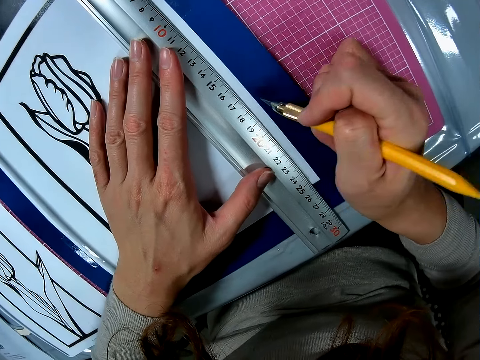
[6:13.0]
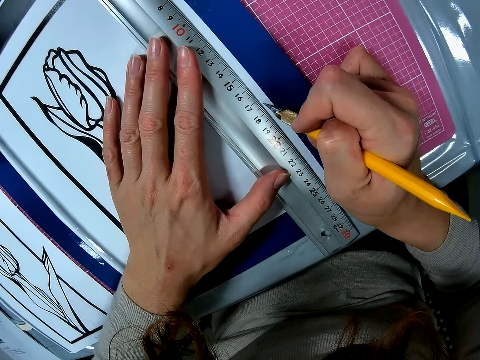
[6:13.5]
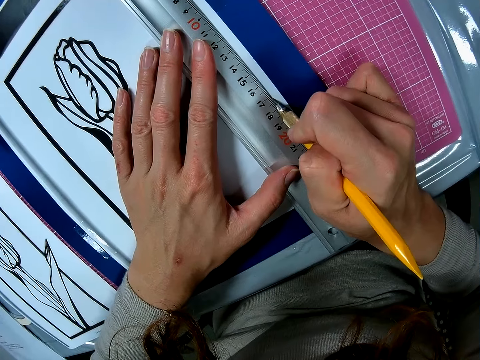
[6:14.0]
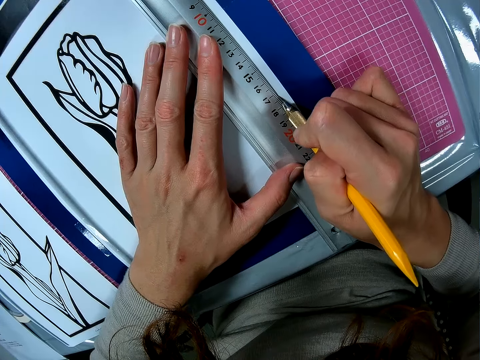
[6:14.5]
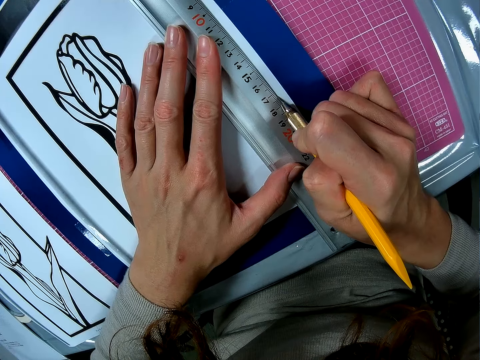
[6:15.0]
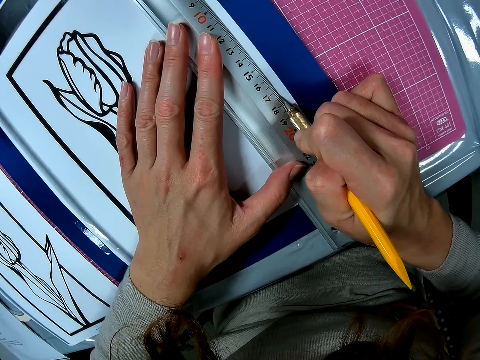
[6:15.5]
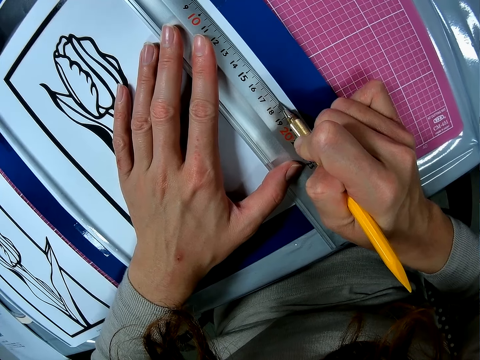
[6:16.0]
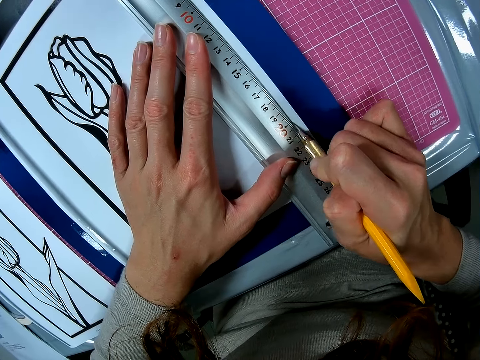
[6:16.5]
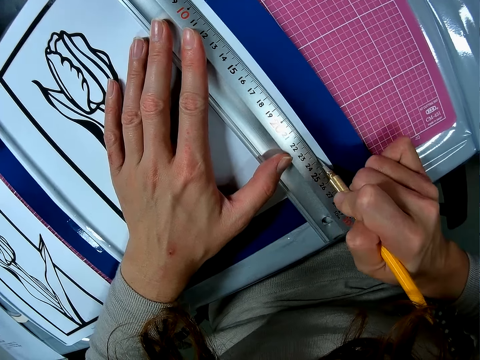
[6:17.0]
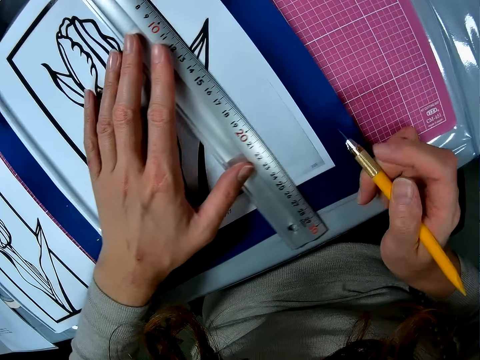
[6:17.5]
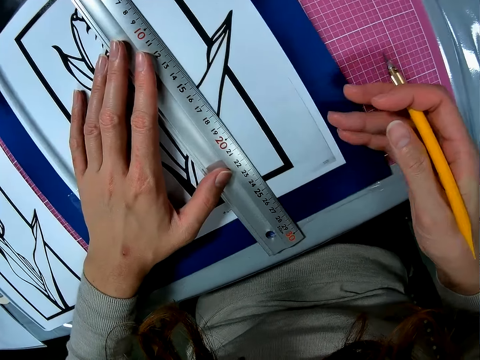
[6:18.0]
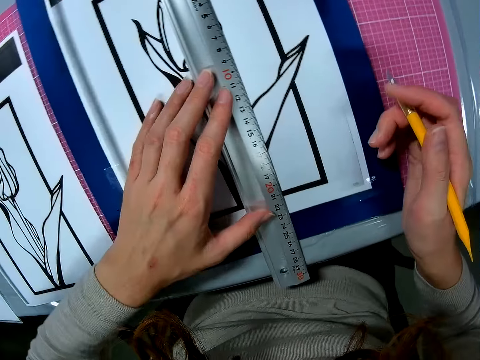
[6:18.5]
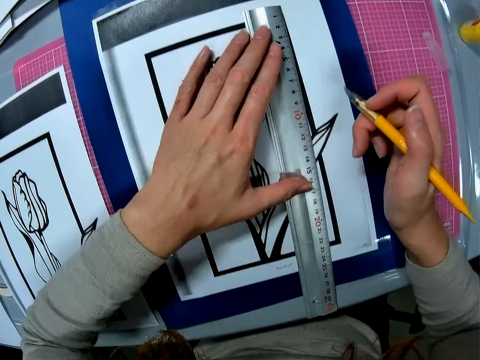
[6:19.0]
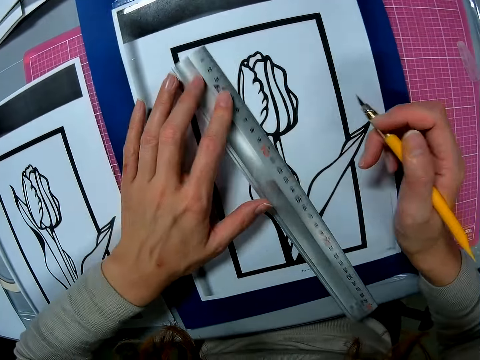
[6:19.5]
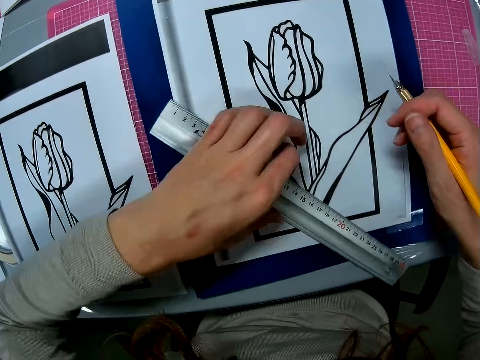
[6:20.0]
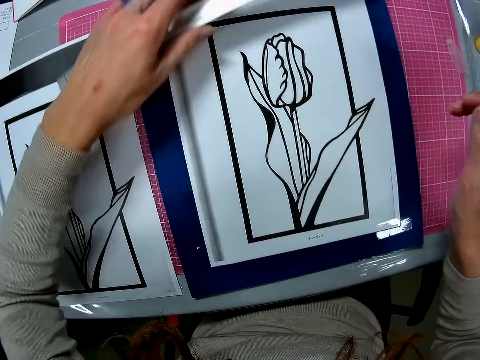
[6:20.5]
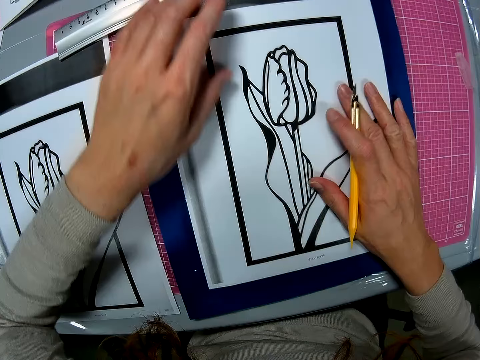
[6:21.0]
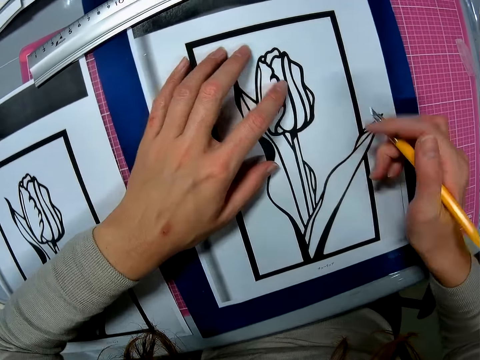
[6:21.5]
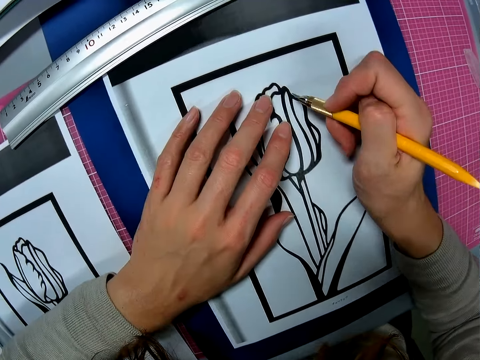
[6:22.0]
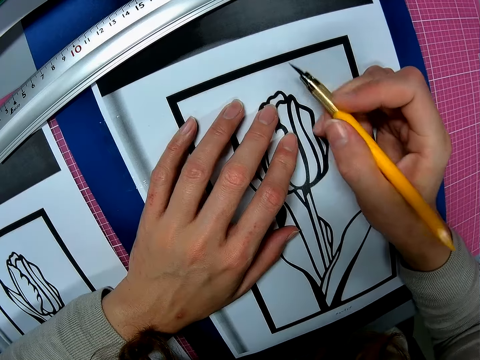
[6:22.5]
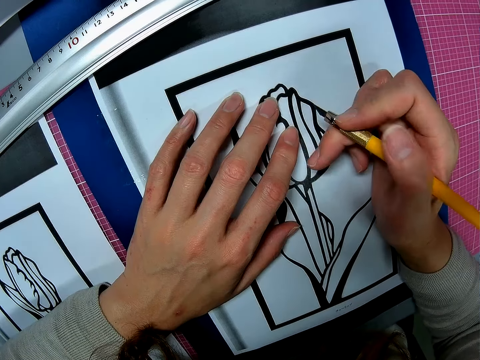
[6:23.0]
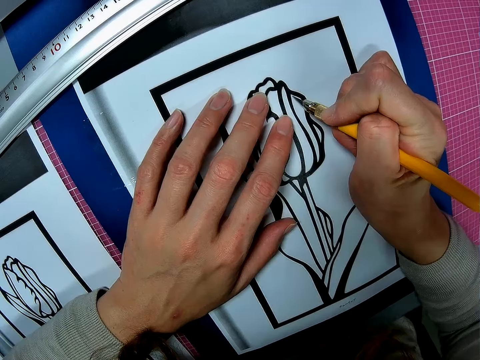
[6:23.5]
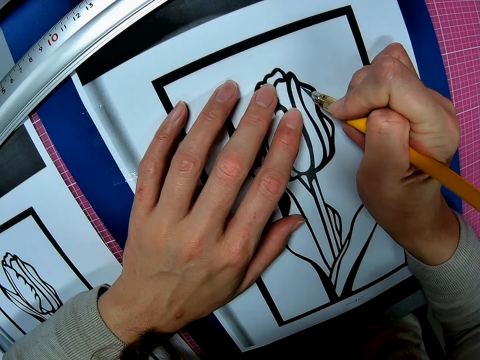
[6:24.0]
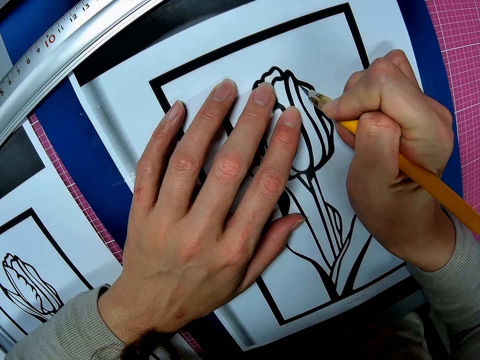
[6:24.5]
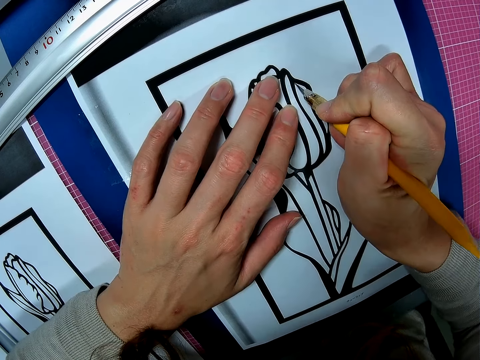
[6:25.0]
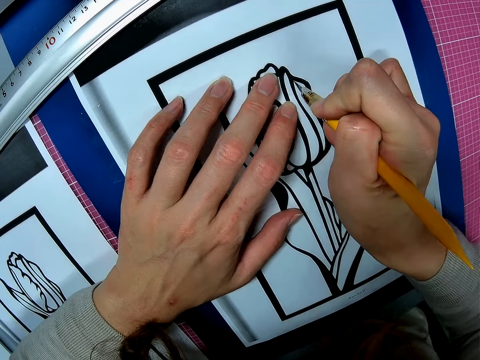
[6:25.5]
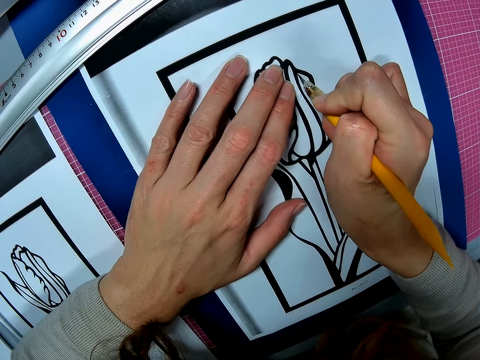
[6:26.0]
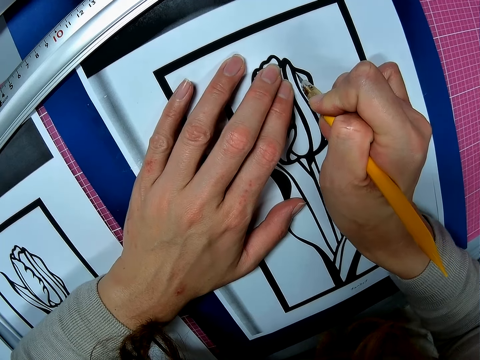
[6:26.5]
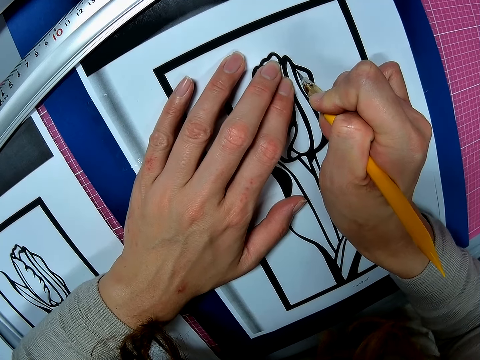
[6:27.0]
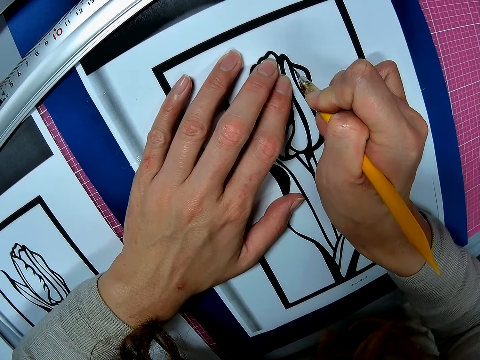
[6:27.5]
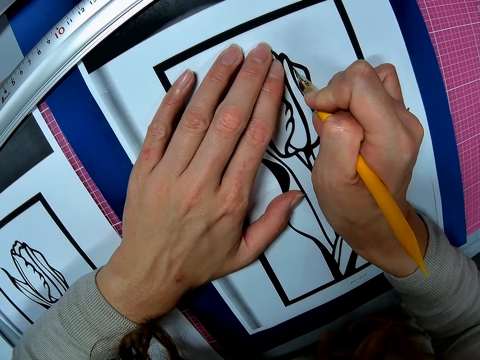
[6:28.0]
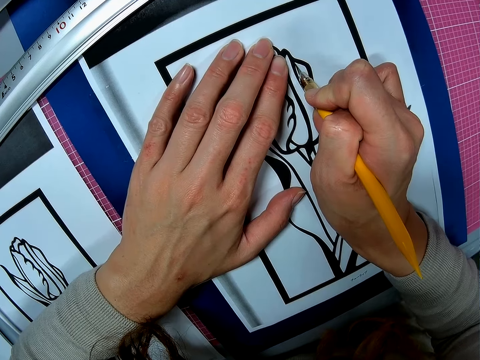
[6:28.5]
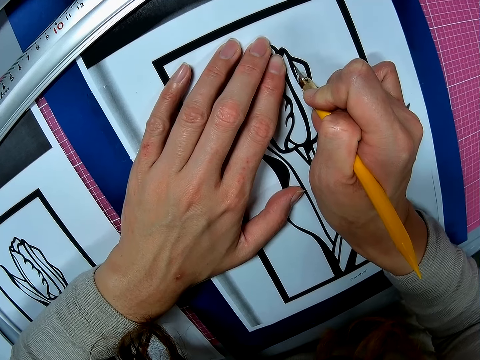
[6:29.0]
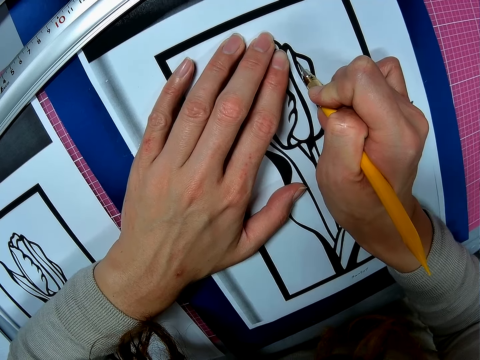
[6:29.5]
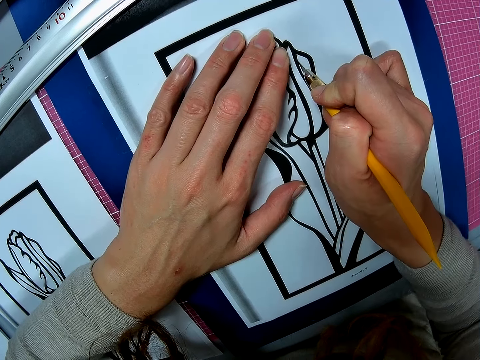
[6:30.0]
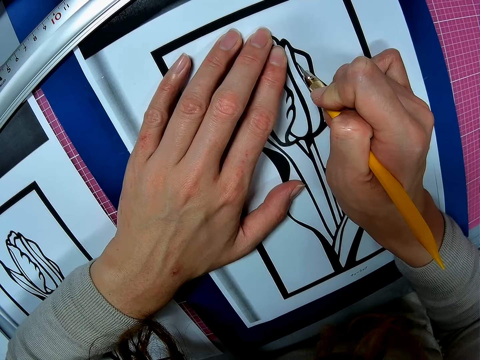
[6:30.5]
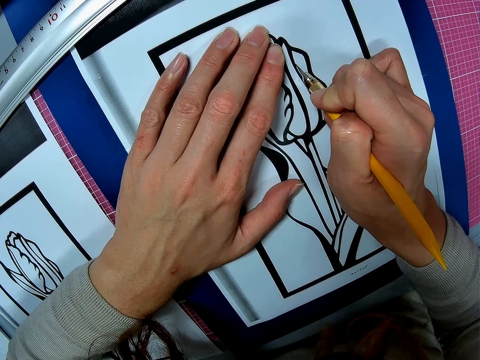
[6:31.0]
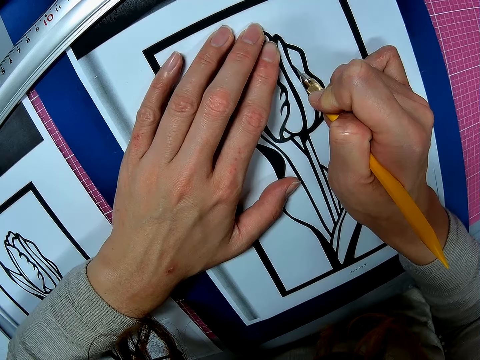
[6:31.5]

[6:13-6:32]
The camera wearer cuts the book with the cut pen. They draw on the picture with the pencil. They put the ruler on the table. They move the ruler on the table. They cut the drawing with the cut pen. They draw on the picture with the pencil.

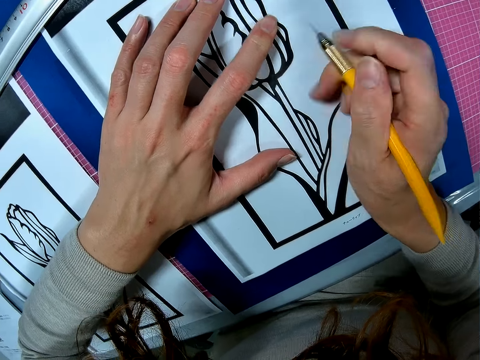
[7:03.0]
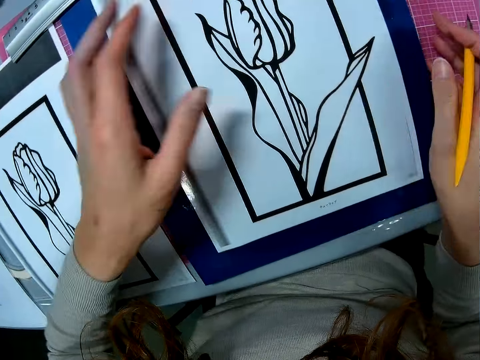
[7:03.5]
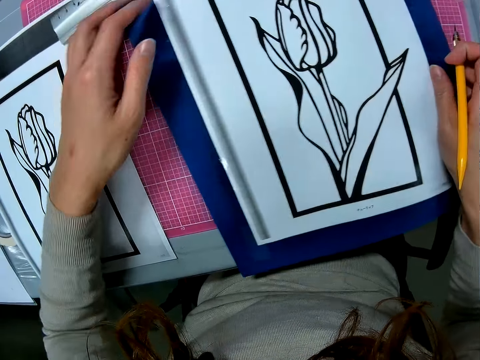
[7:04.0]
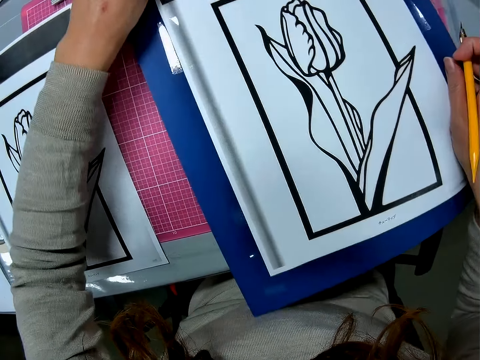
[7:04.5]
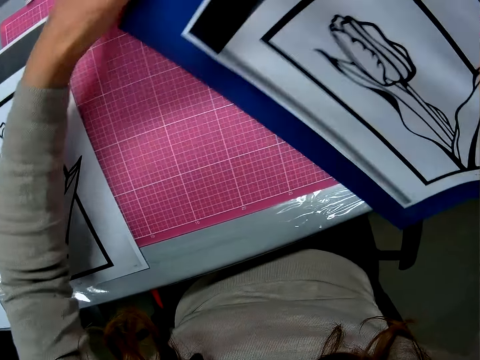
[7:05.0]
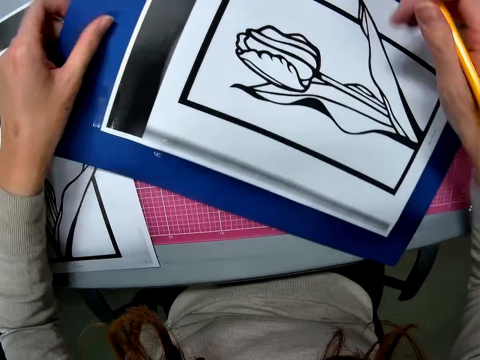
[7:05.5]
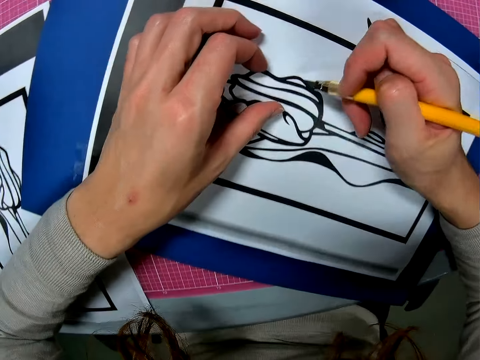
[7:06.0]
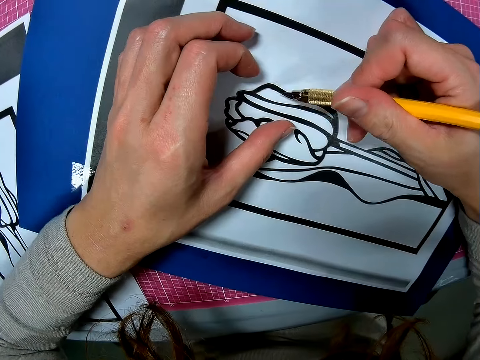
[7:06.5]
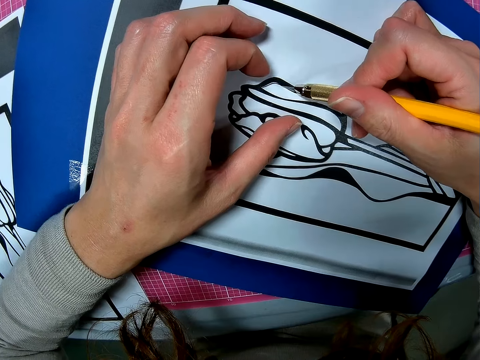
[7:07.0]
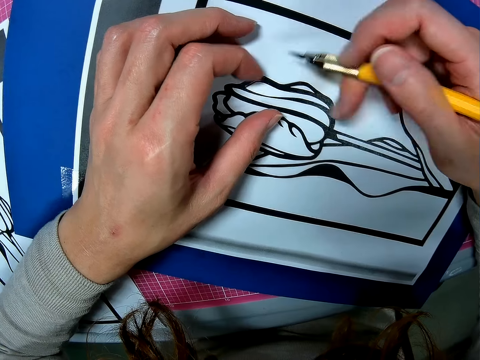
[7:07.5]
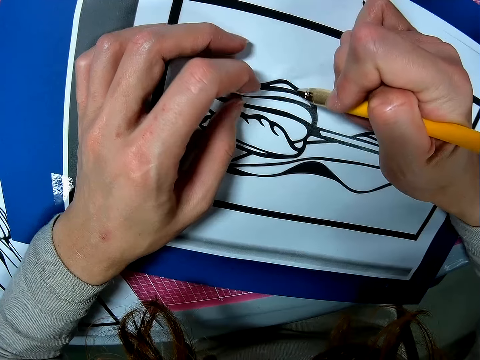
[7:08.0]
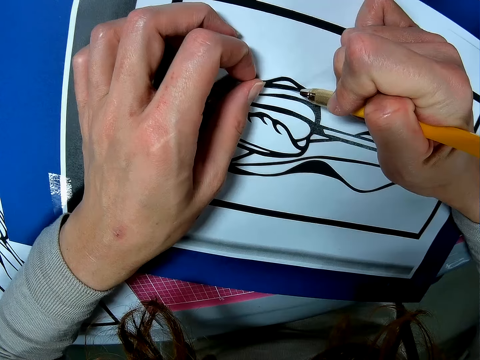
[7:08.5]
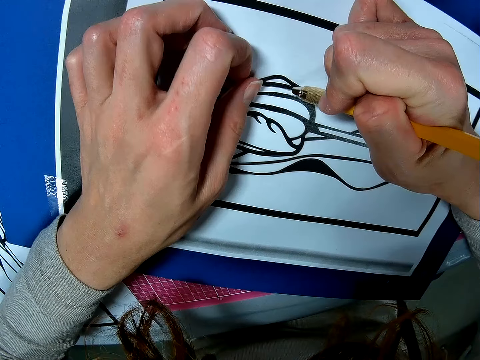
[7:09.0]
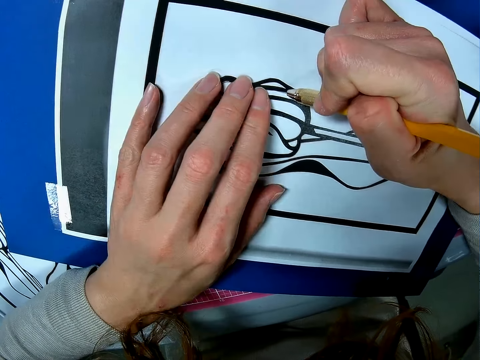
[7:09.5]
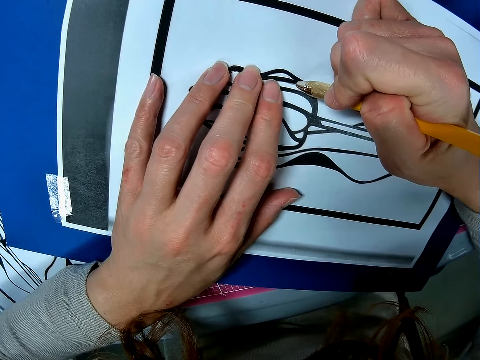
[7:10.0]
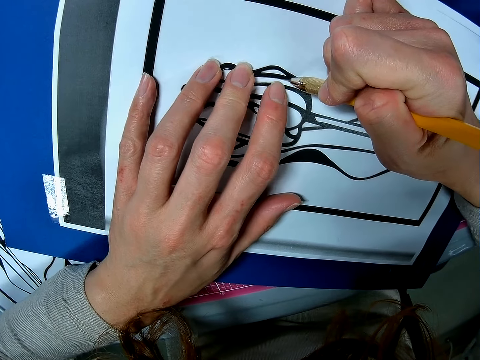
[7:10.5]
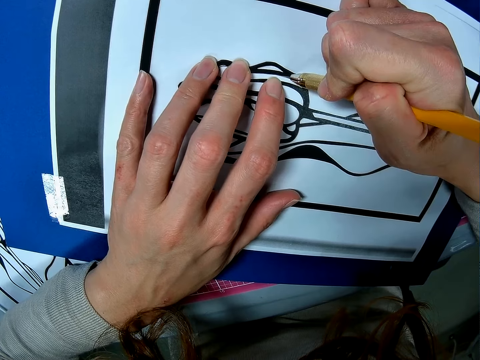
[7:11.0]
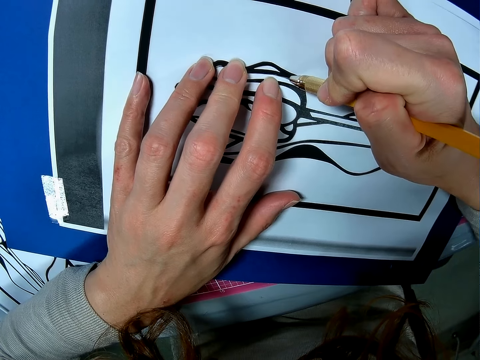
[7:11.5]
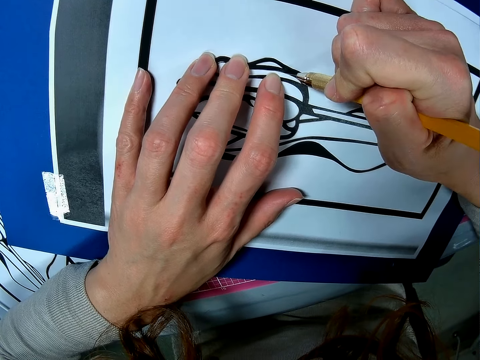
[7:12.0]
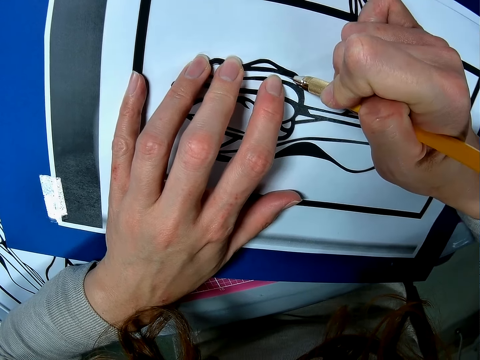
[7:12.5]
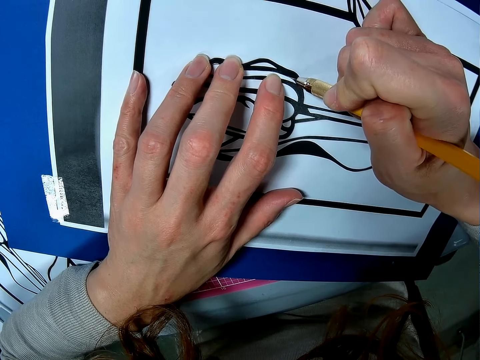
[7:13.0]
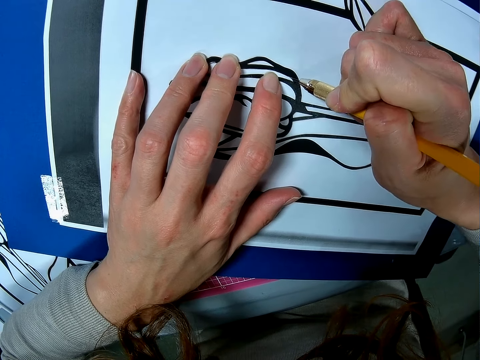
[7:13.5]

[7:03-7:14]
The camera wearer adjusts the picture on the table. They turn the book. They cut out a piece of the picture with the cut pen.
